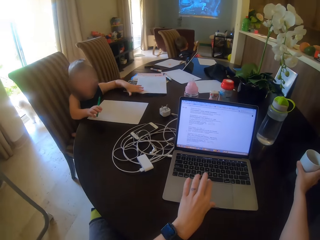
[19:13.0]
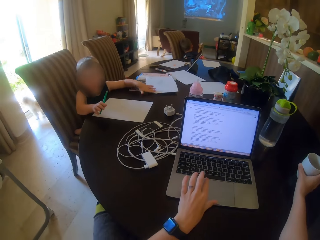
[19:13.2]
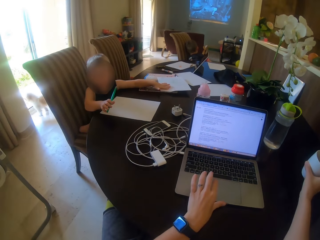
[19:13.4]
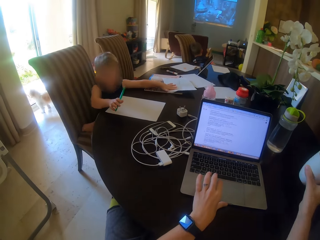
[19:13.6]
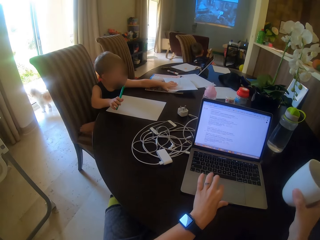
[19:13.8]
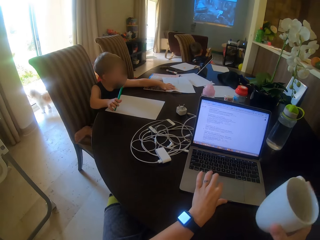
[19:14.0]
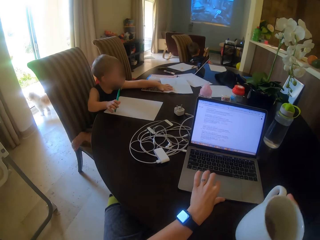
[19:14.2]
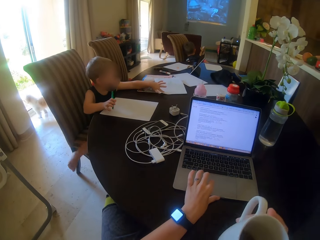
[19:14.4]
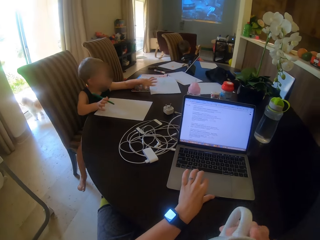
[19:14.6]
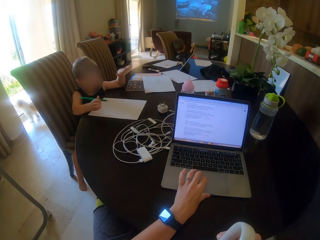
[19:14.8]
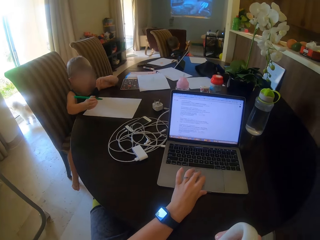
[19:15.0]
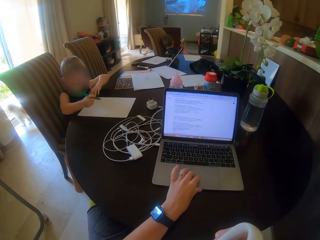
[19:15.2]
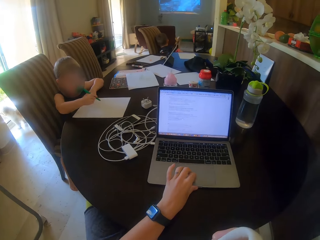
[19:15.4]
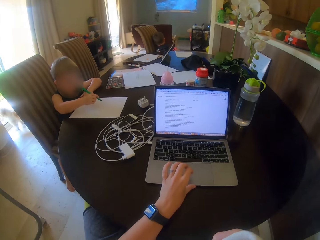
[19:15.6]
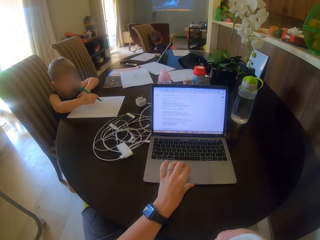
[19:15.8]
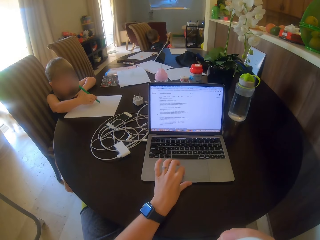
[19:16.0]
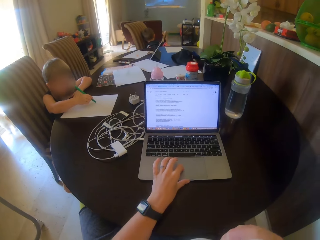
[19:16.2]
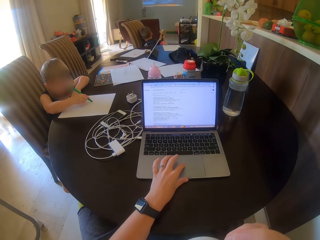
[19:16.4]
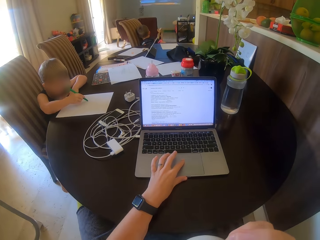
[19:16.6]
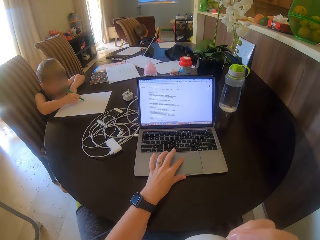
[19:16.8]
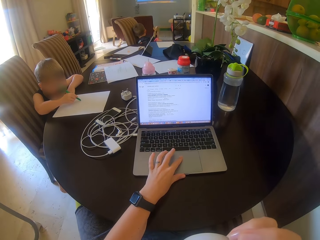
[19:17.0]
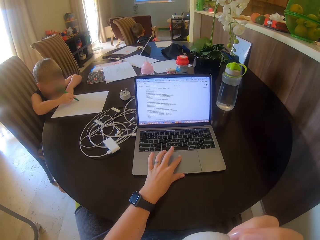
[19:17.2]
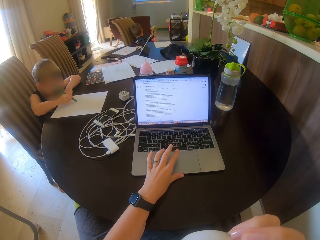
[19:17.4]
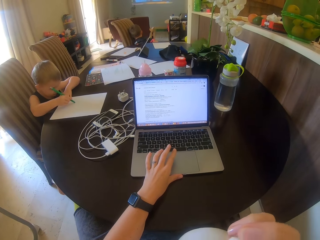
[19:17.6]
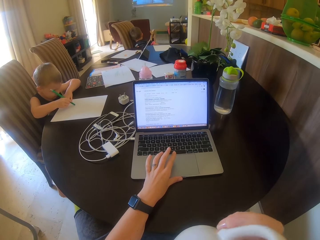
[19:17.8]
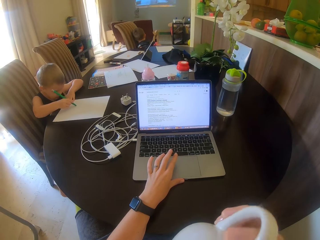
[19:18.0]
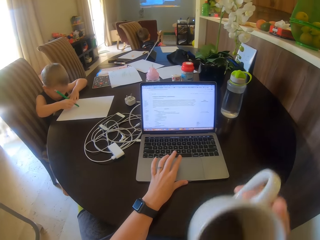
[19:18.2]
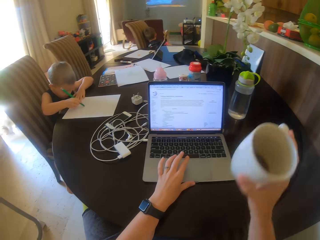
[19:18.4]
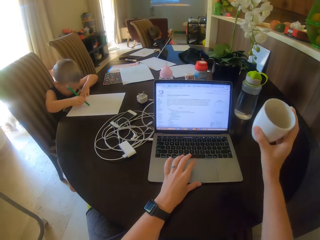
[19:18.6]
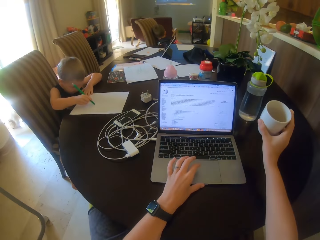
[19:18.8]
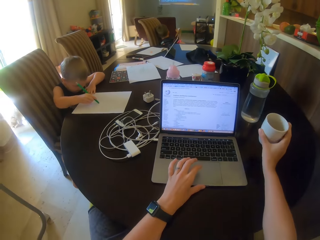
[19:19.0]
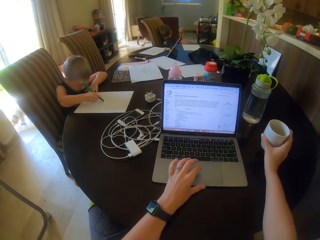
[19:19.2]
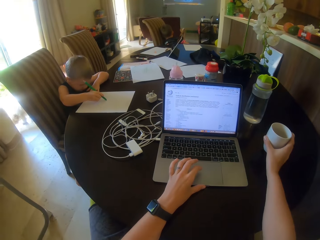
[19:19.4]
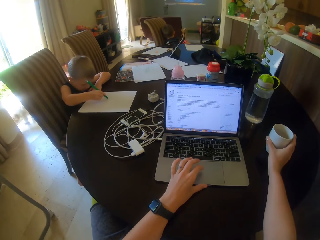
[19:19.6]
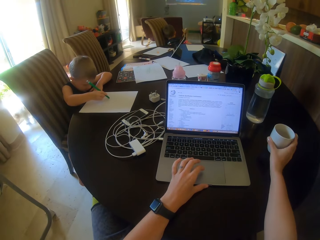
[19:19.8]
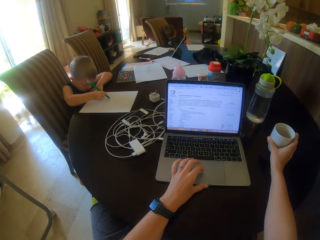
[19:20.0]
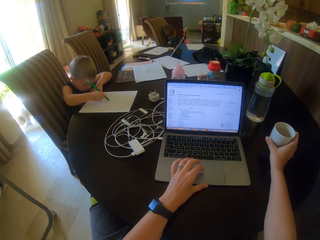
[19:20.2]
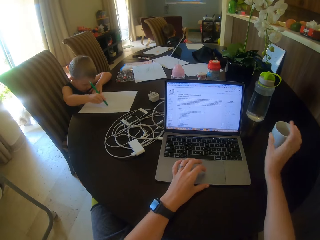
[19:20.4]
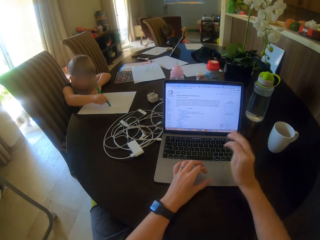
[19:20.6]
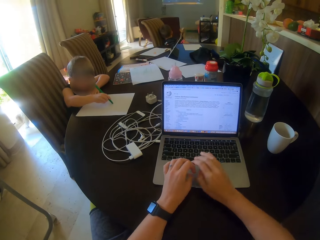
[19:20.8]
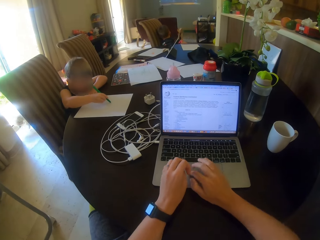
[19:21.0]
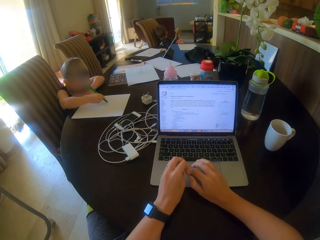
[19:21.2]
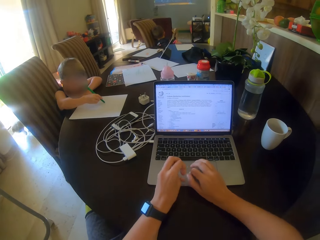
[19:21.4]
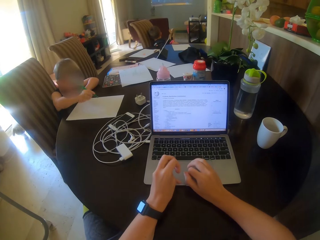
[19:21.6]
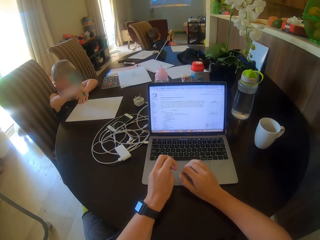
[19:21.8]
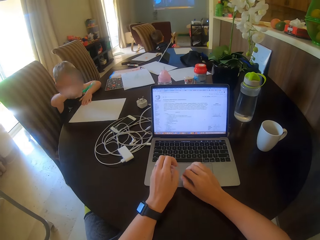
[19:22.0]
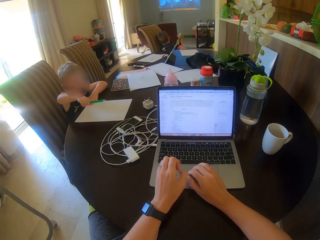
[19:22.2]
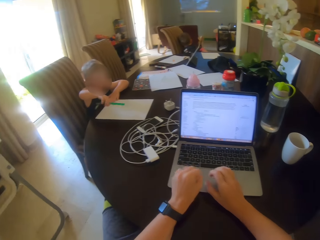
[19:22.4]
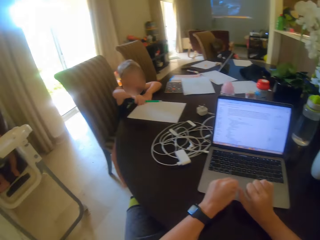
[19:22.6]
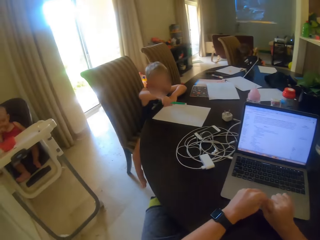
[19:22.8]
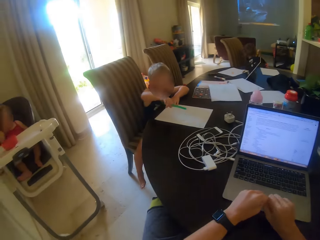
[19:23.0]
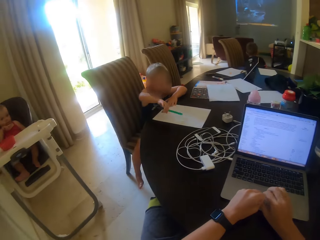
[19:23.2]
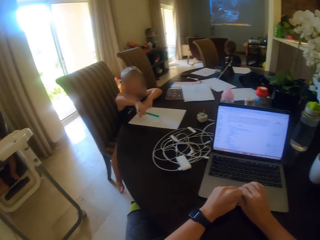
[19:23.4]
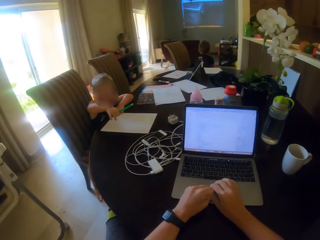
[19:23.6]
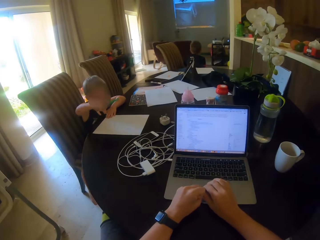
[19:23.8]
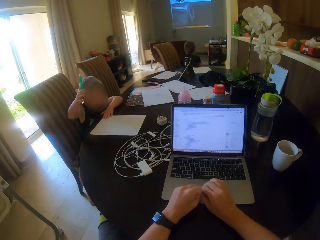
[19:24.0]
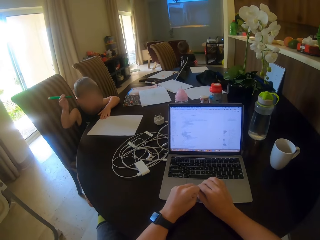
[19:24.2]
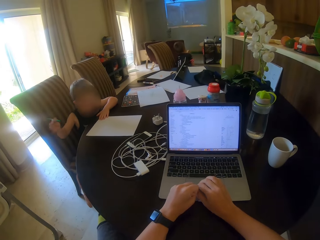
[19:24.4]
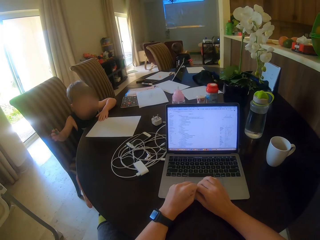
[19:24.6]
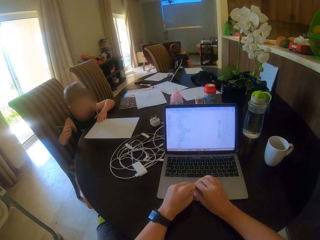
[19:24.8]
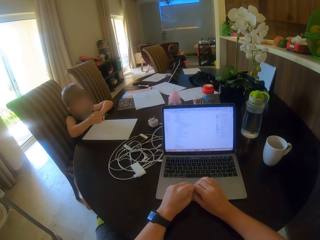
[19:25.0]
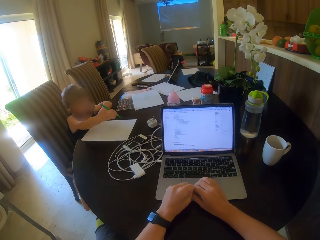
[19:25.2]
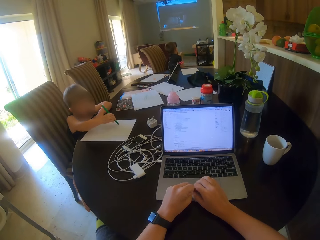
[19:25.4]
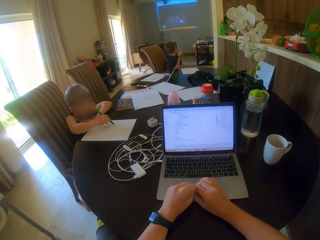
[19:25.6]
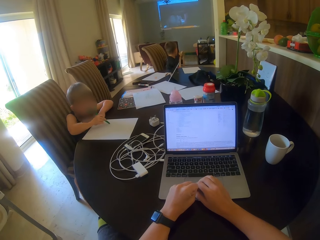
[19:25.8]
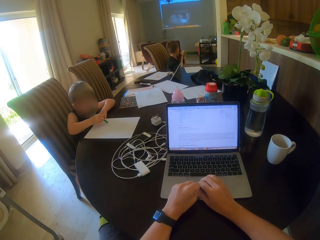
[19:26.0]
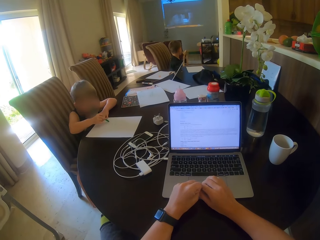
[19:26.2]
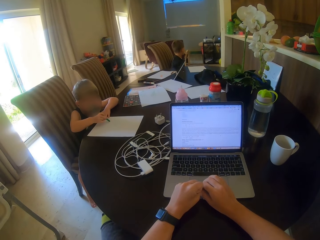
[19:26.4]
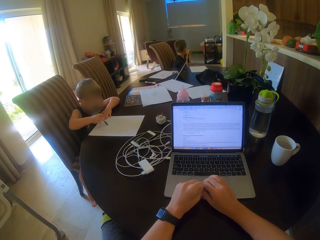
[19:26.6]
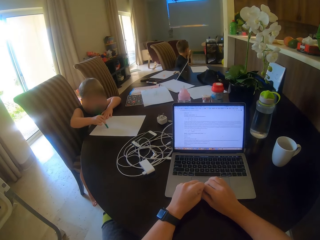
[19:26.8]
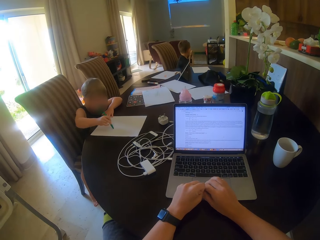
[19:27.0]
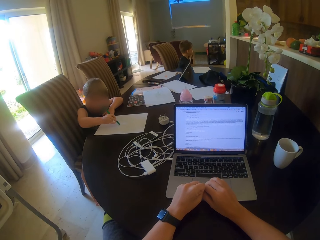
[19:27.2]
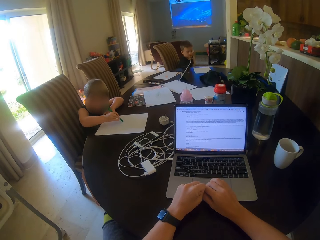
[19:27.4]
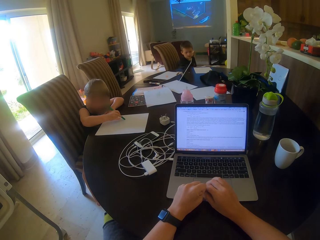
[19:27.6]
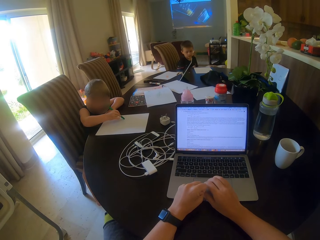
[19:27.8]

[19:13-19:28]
The camera wearer picks up a cup from the table. They drink tea. A child looks away. The camera wearer puts the cup on the table. They scroll the mouse. Another child taps the pen on the table. The camera wearer operates on a laptop. They talk to a person. The other child writes on a paper.

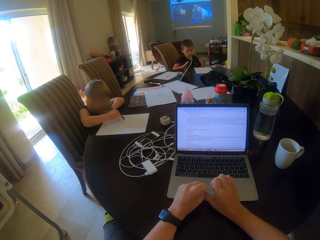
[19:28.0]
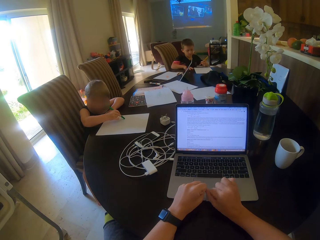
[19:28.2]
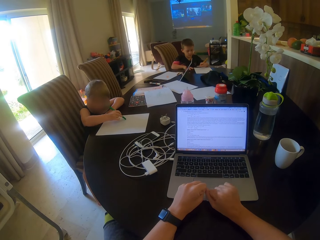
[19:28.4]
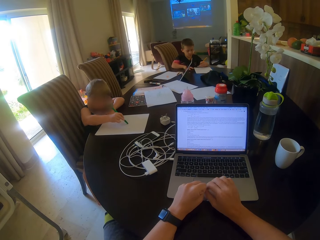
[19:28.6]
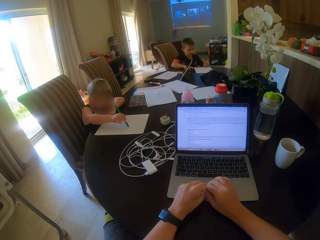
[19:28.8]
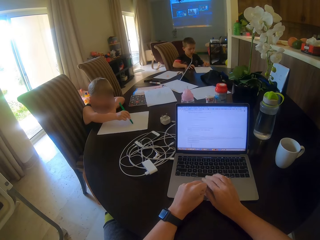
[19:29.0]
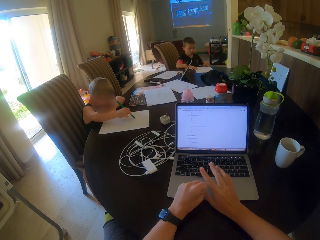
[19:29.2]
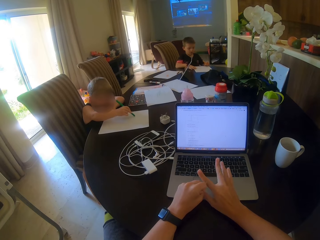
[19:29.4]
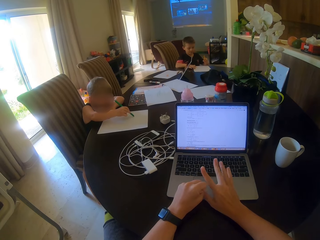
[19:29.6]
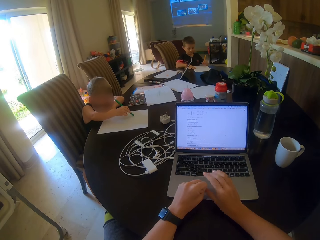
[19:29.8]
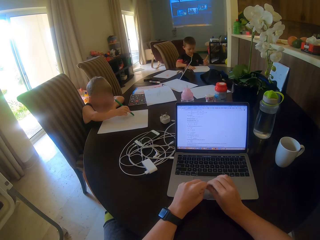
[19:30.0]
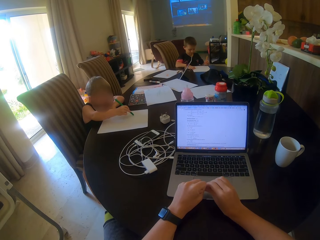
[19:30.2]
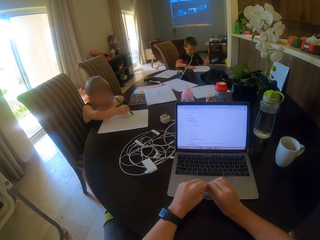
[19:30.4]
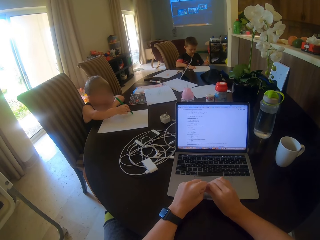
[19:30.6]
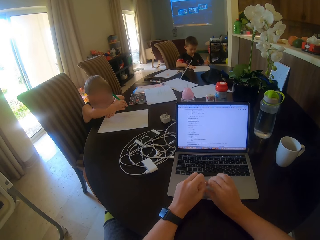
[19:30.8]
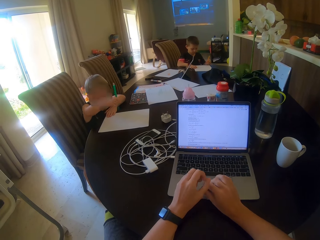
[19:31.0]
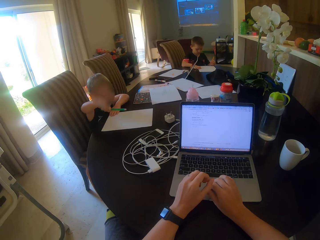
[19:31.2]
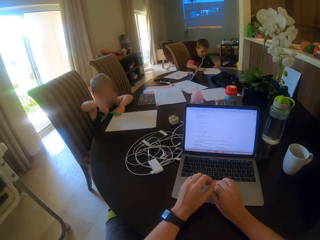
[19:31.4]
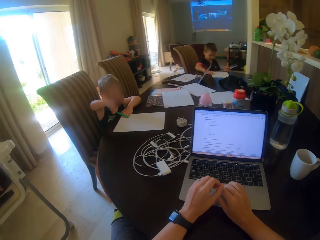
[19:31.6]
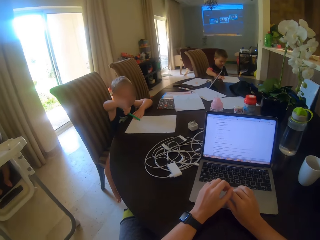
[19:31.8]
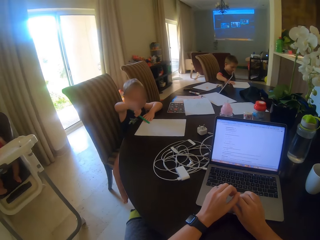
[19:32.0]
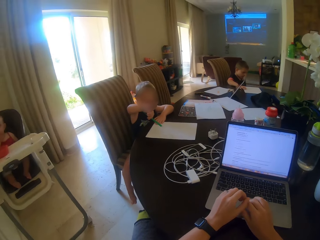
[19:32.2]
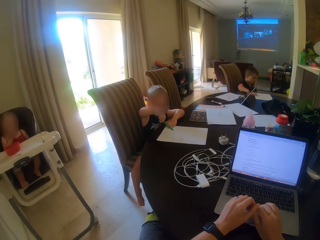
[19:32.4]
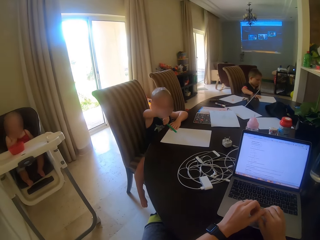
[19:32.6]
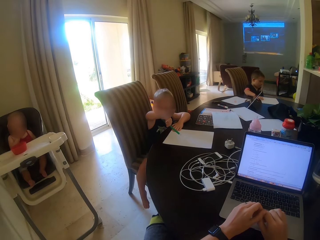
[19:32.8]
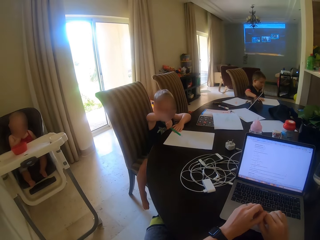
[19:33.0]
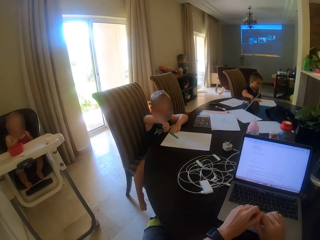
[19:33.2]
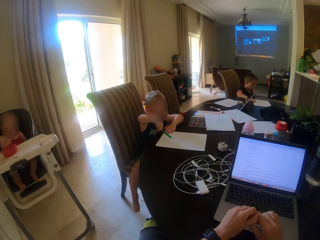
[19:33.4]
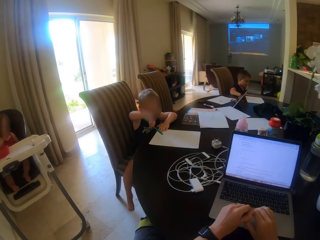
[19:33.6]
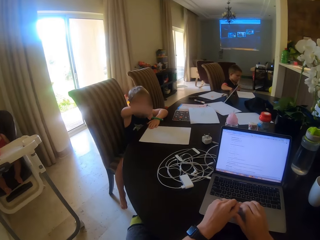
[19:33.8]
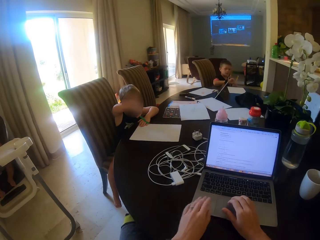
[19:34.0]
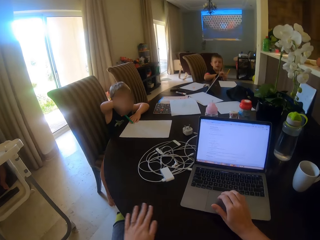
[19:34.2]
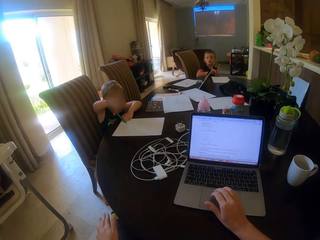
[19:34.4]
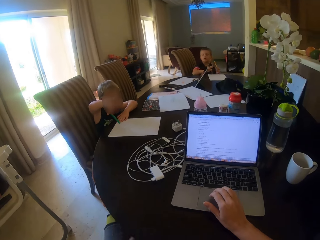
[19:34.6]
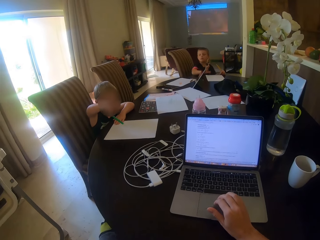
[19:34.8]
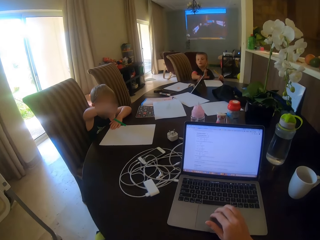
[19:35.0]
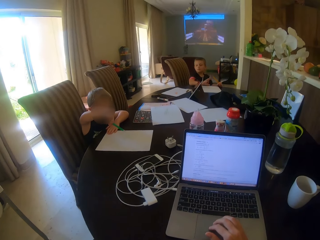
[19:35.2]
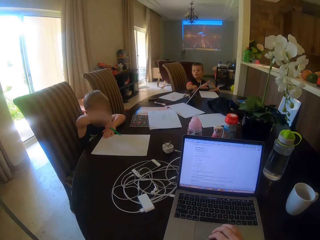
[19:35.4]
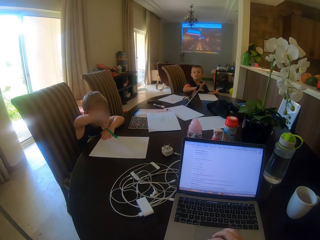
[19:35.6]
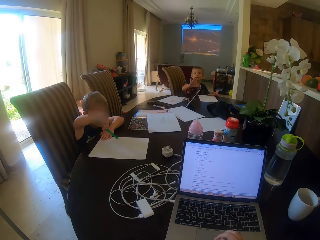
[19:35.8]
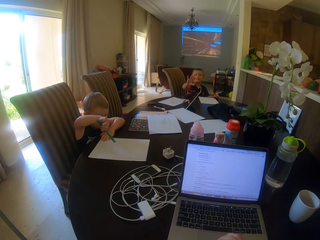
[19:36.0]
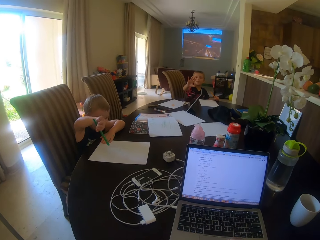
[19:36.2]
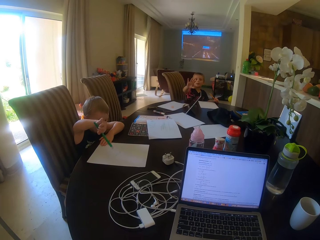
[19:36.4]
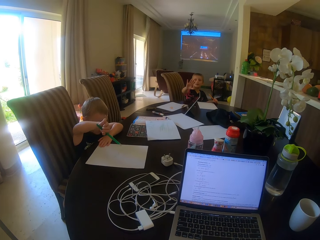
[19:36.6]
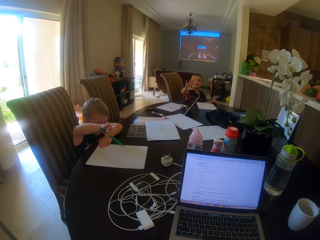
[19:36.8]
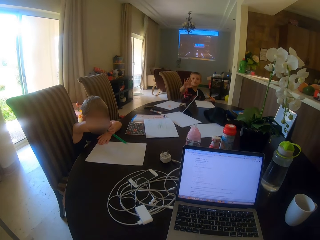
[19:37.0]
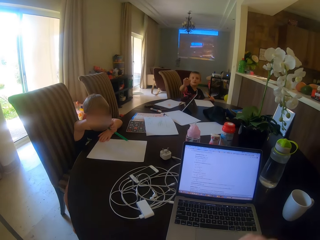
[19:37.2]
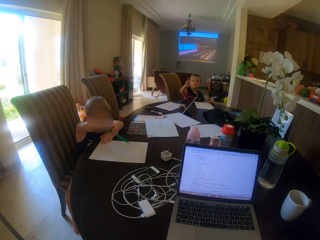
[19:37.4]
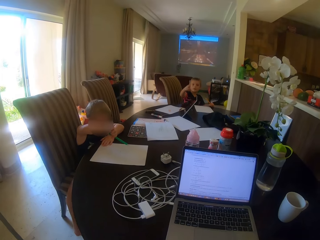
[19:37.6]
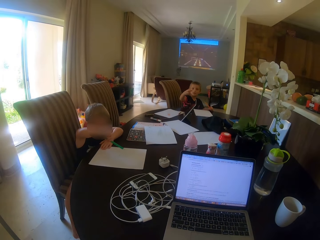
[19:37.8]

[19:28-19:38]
A child writes on a paper. The camera wearer stares around. Another child plays with a bowl. The first child moves the hand.
